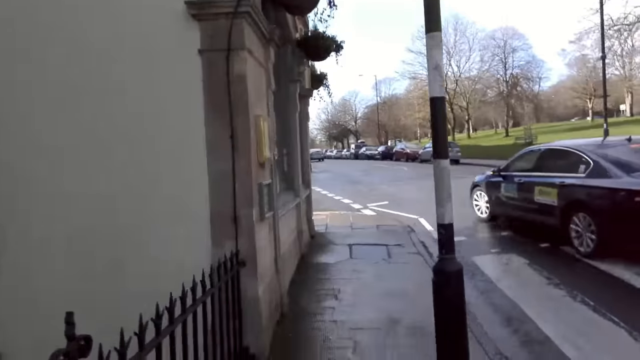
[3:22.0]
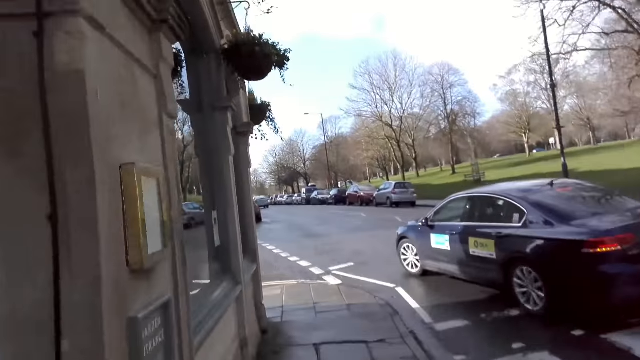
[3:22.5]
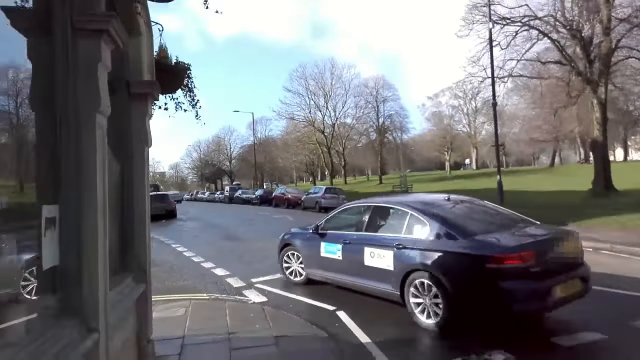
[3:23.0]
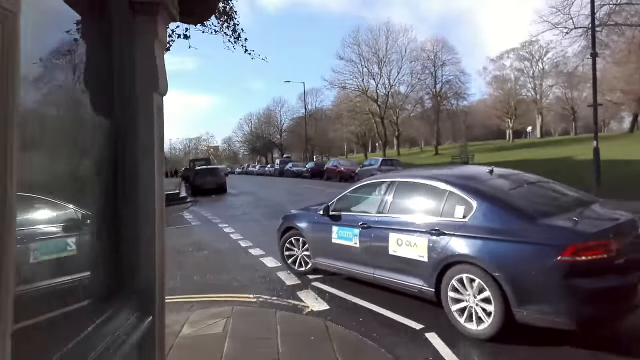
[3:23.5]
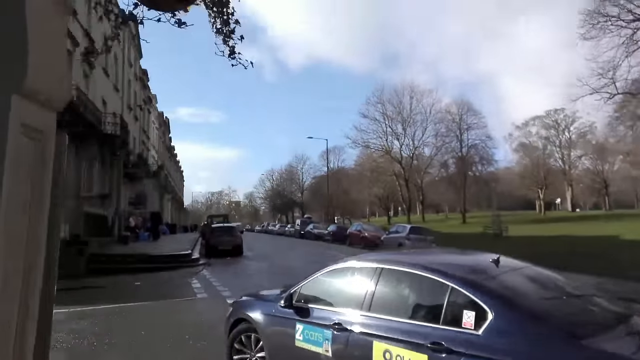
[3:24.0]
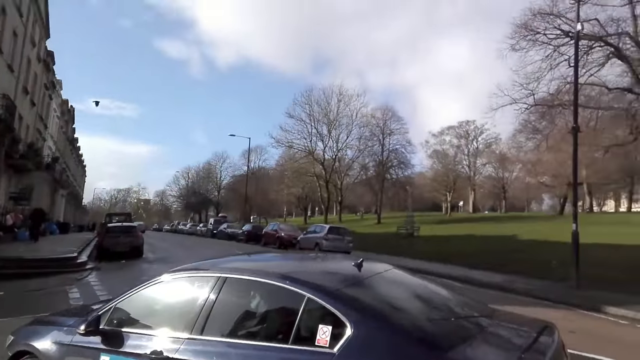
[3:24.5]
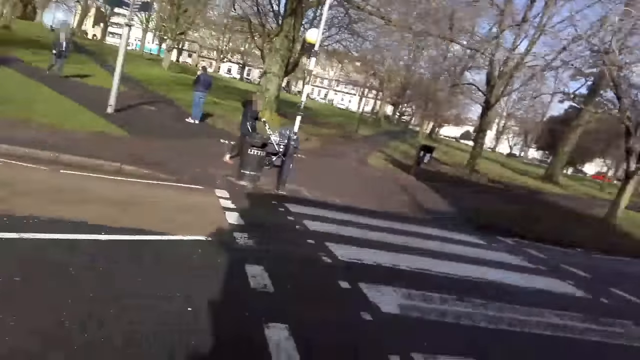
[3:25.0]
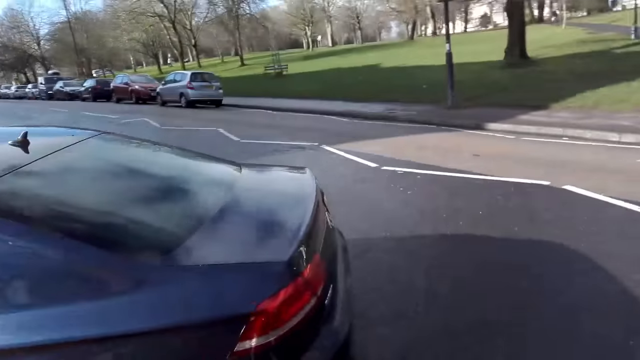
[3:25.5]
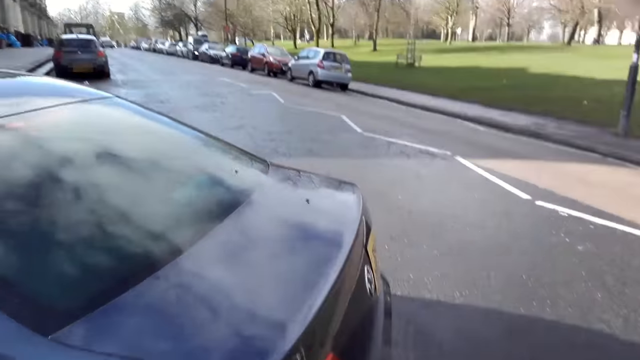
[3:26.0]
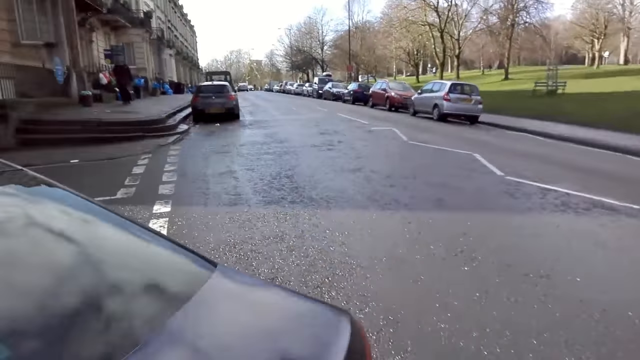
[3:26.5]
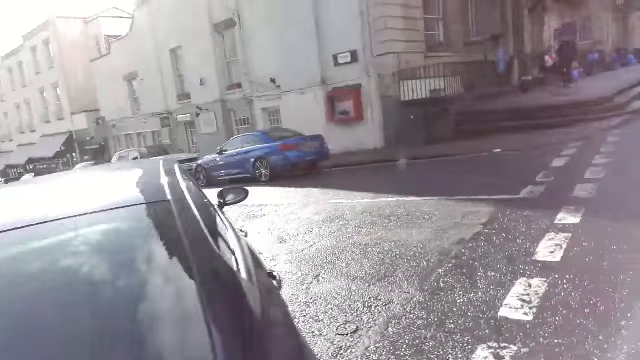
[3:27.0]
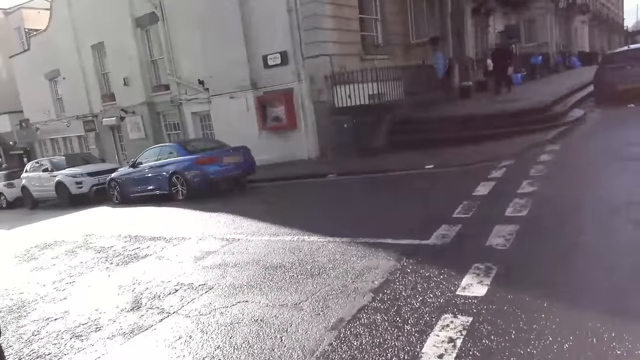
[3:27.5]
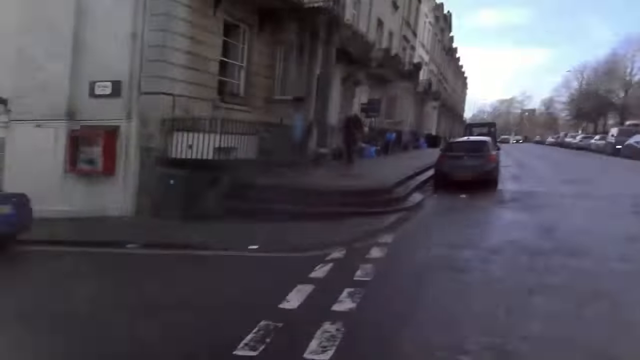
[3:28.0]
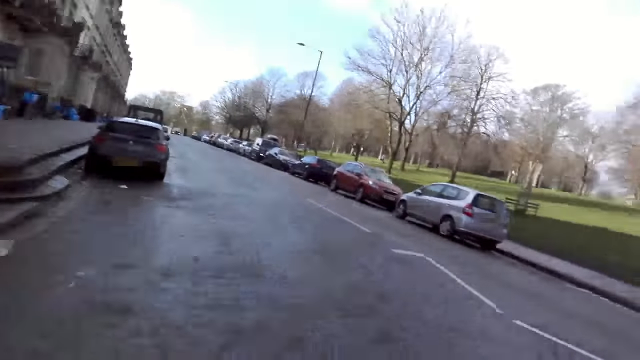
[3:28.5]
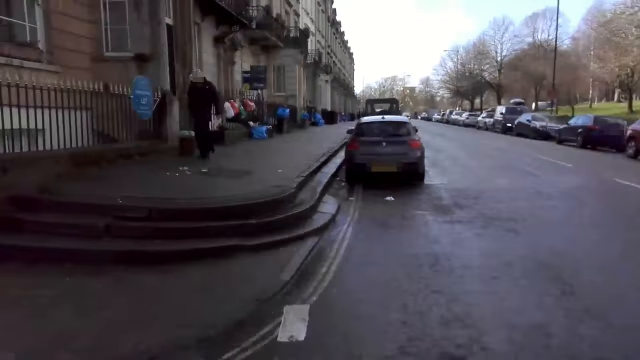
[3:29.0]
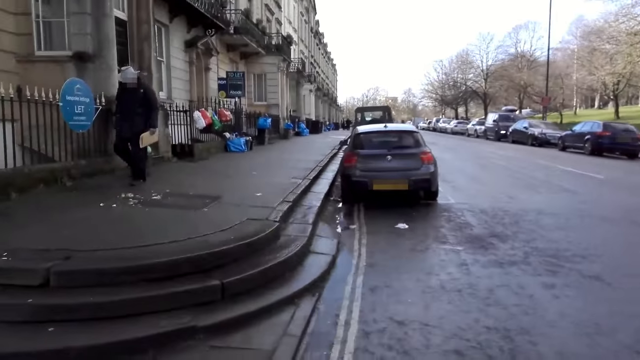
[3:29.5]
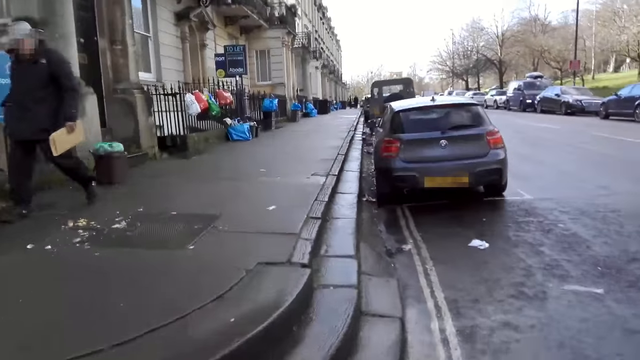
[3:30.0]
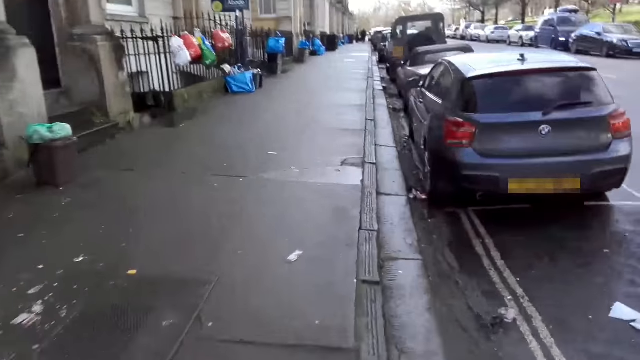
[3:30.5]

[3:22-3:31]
The camera wearer slows down. They cross the road on the street. They walk past the blue car. They jog past a man. The camera wearer continues running on the pavement.

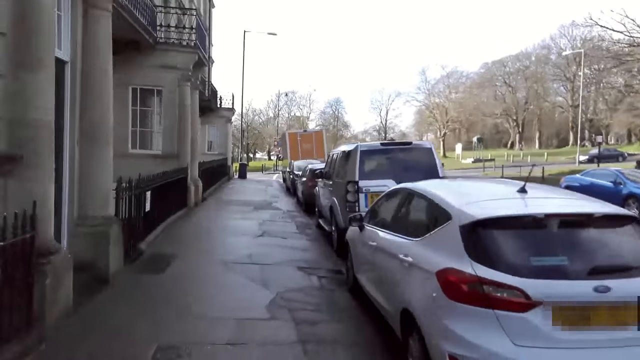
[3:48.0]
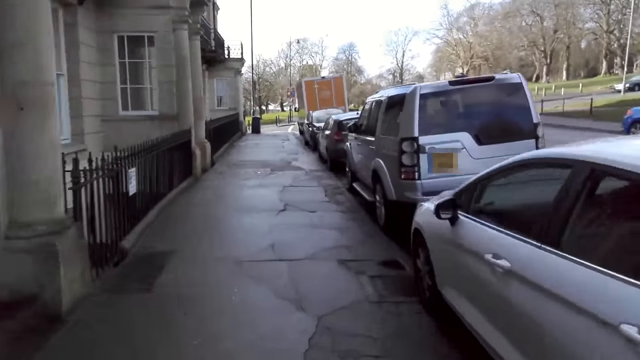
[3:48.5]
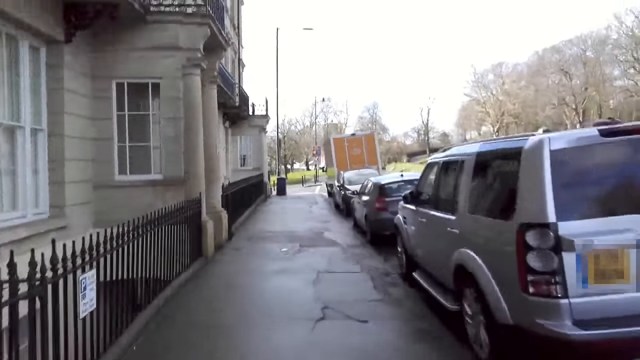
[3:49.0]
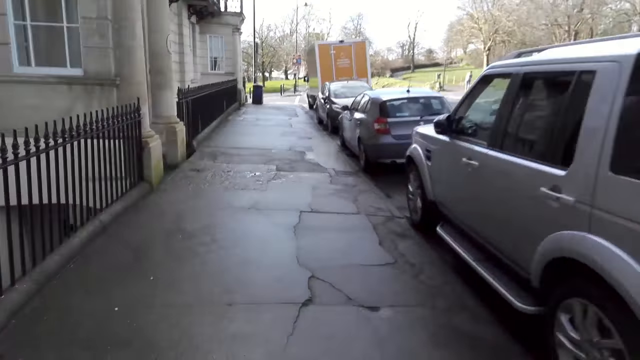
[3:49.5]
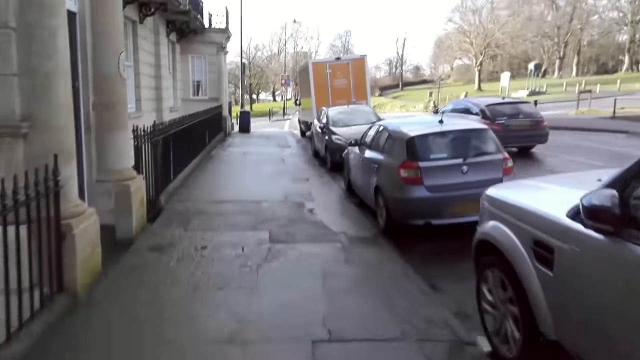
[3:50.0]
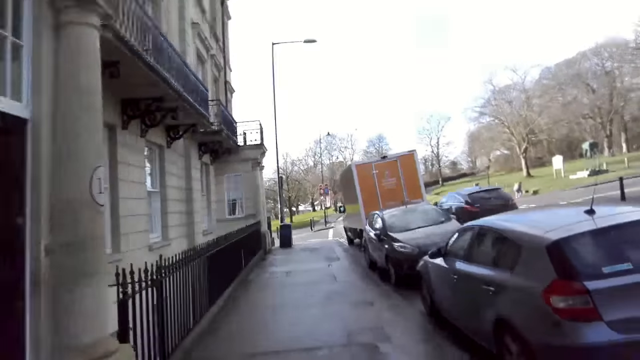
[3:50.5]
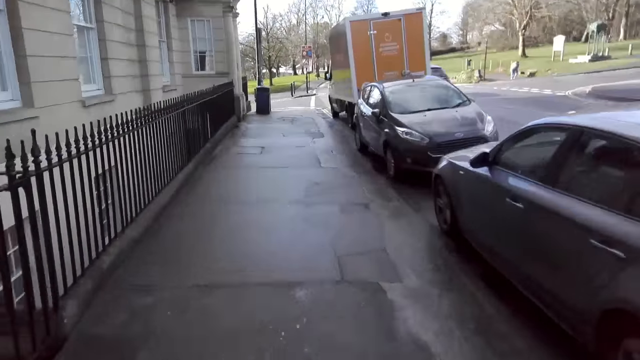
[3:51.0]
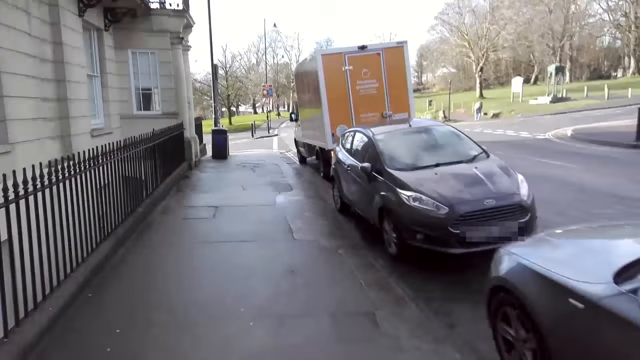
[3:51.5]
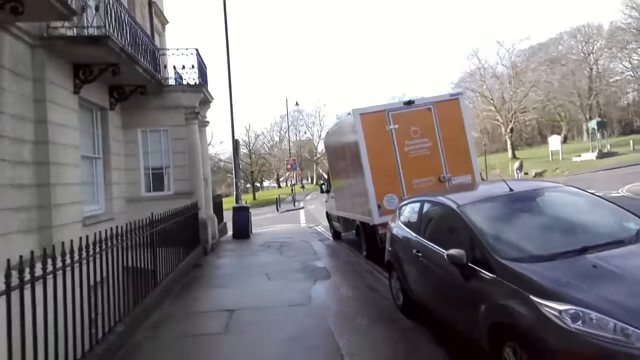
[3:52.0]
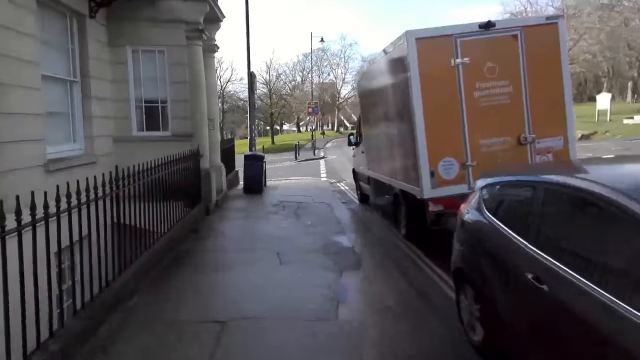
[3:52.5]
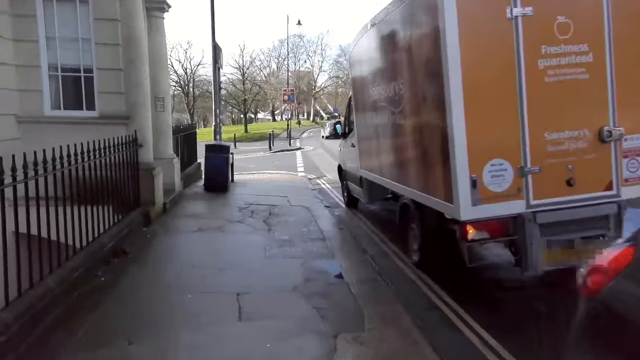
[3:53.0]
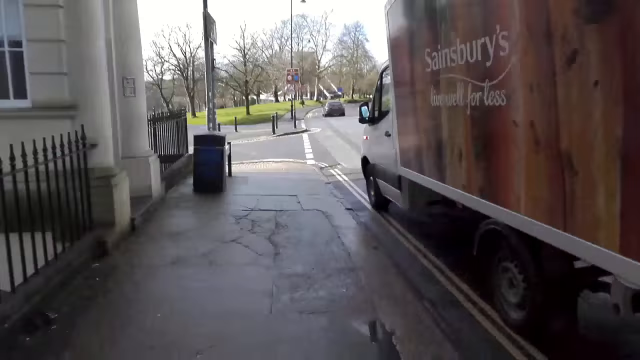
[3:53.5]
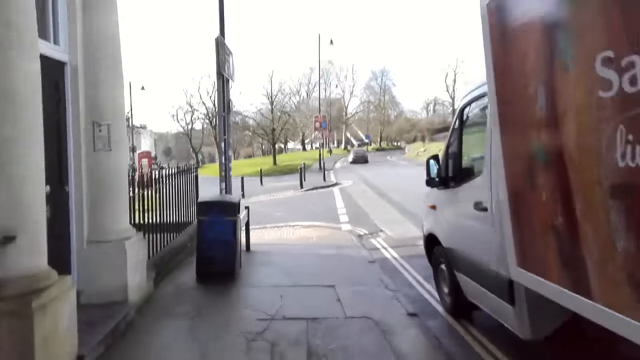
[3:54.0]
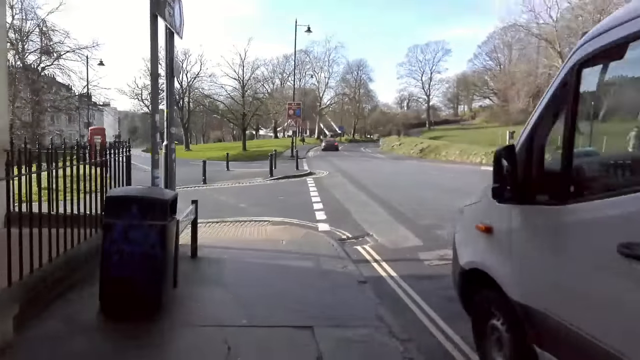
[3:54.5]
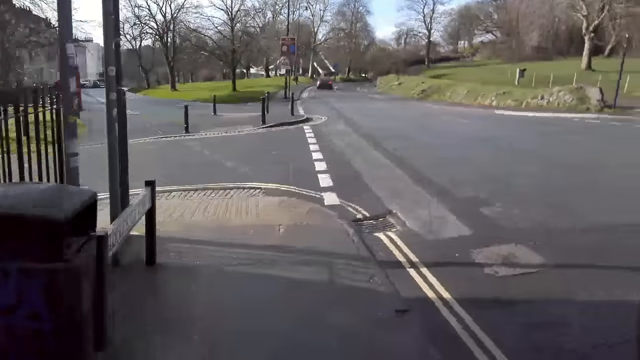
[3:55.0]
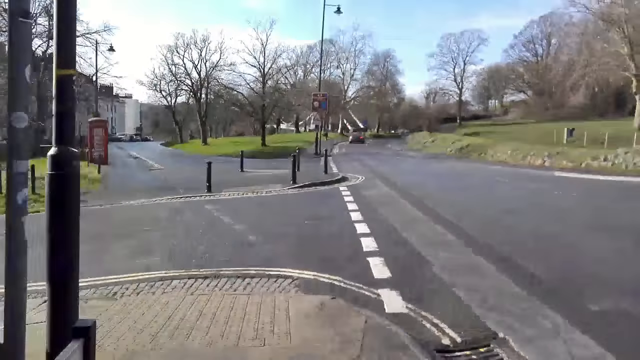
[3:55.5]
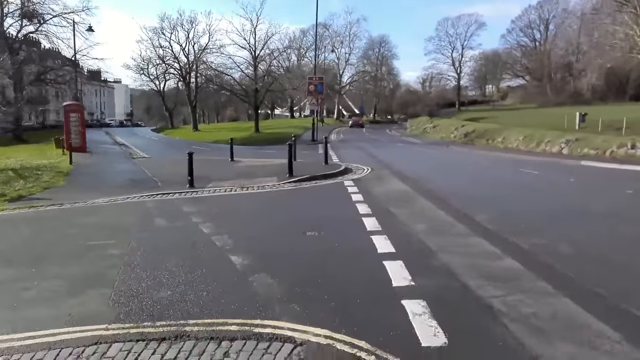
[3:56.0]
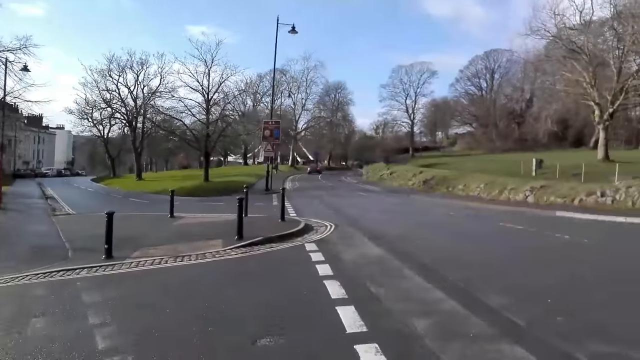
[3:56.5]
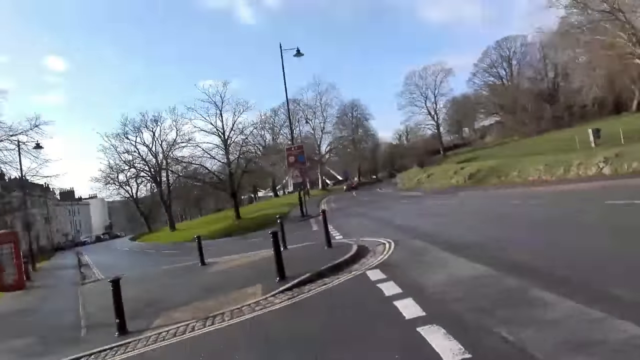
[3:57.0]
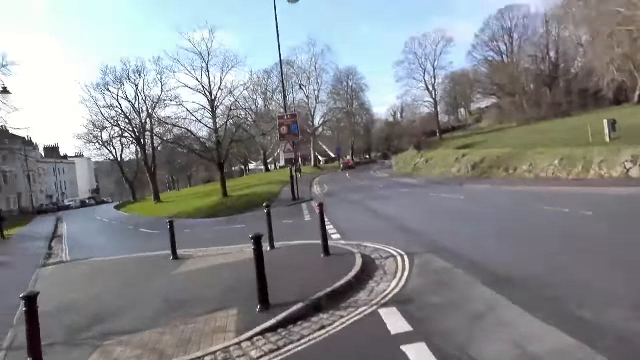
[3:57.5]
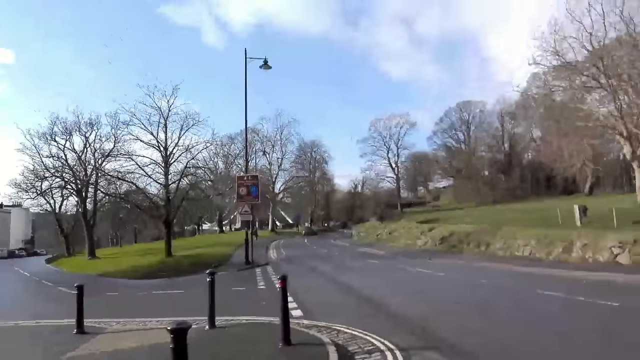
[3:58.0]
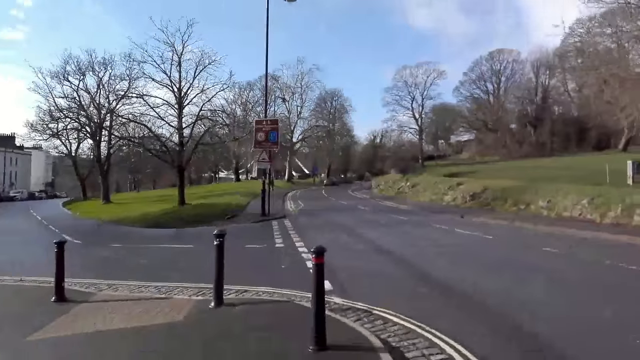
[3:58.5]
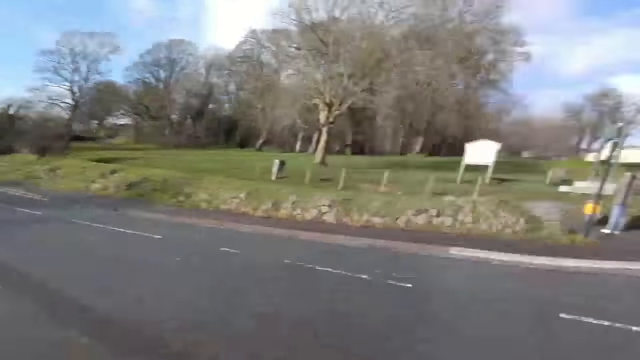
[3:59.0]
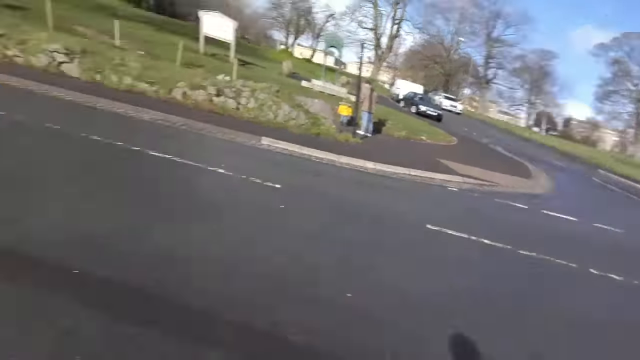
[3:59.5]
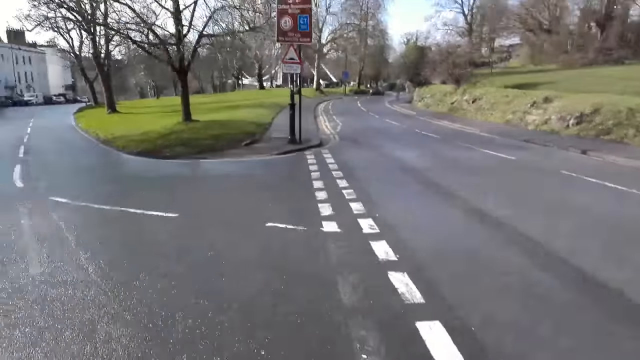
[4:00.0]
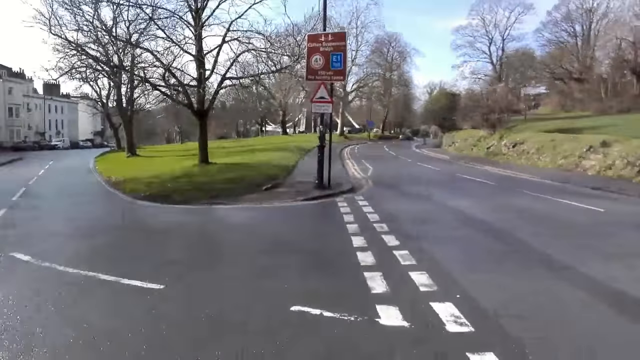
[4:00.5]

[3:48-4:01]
A black SUV drives past the camera wearer. The camera wearer crosses the road on the street. They look back.
